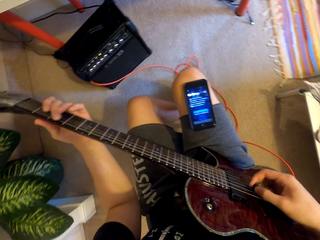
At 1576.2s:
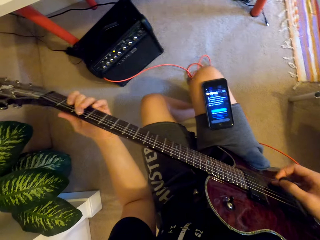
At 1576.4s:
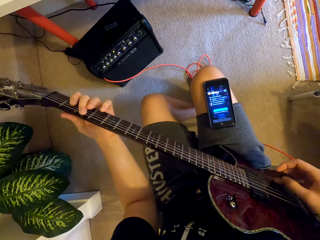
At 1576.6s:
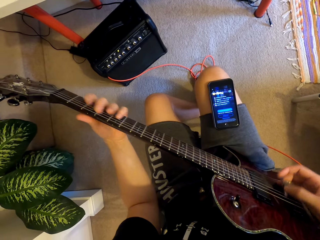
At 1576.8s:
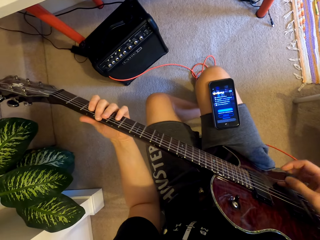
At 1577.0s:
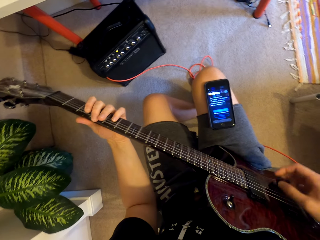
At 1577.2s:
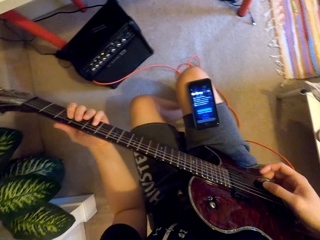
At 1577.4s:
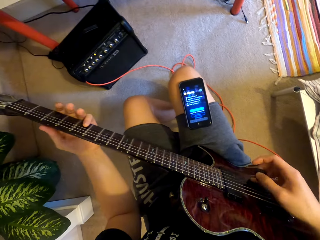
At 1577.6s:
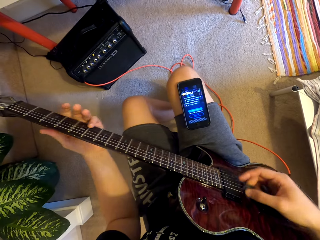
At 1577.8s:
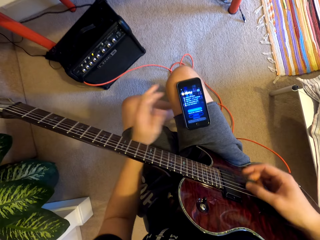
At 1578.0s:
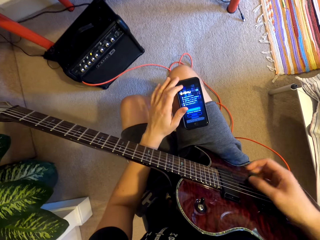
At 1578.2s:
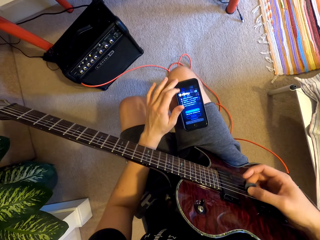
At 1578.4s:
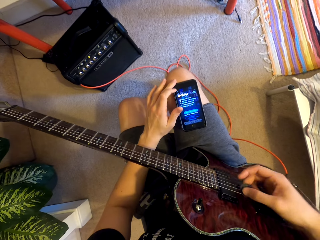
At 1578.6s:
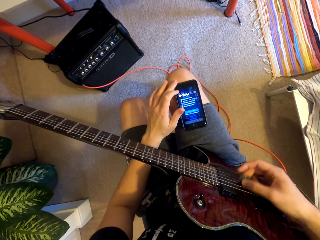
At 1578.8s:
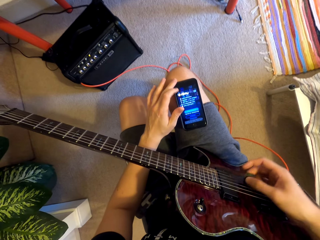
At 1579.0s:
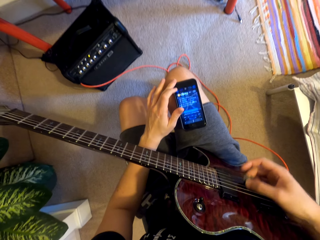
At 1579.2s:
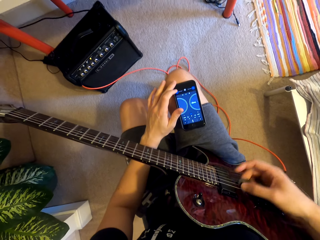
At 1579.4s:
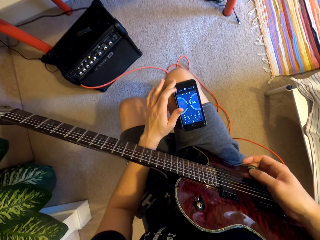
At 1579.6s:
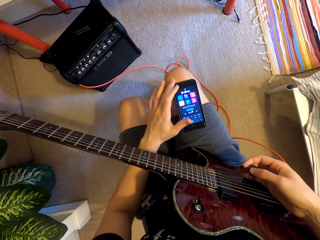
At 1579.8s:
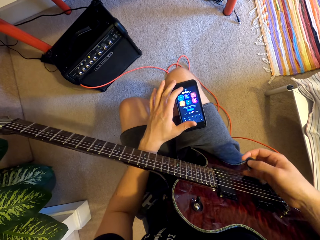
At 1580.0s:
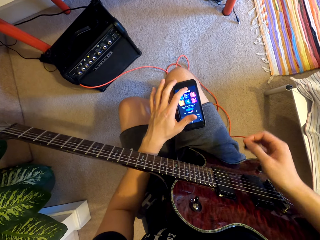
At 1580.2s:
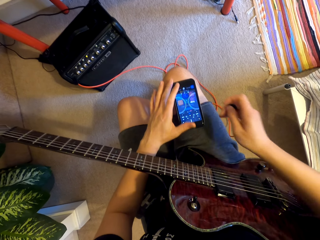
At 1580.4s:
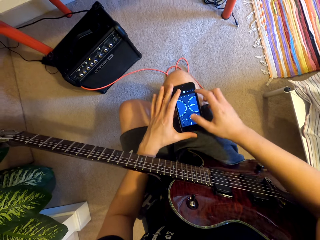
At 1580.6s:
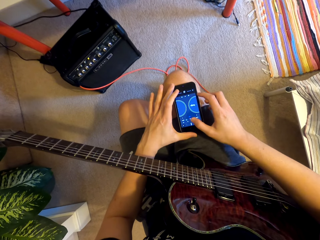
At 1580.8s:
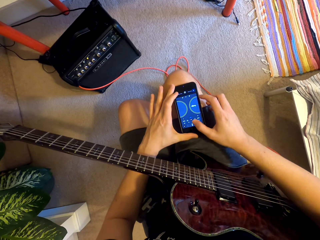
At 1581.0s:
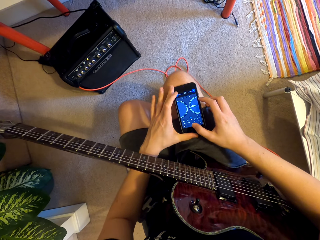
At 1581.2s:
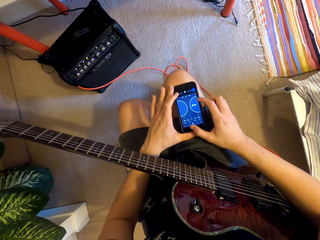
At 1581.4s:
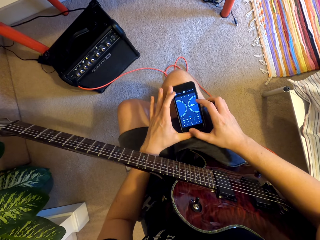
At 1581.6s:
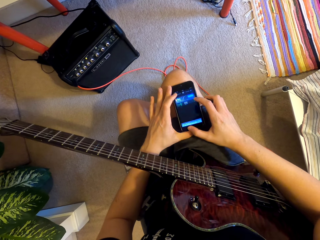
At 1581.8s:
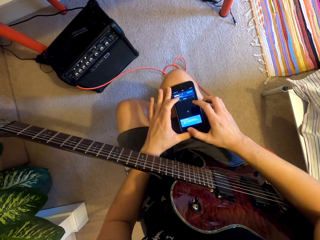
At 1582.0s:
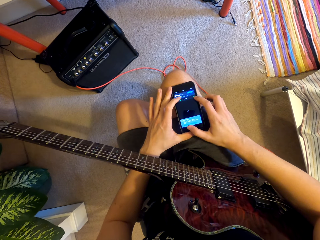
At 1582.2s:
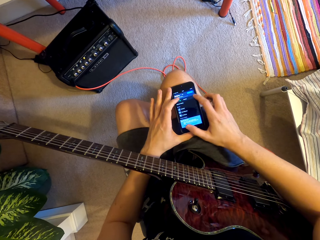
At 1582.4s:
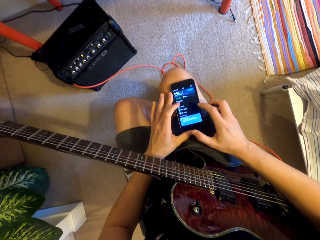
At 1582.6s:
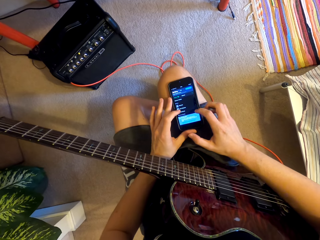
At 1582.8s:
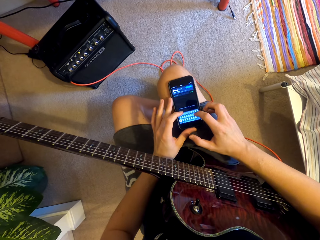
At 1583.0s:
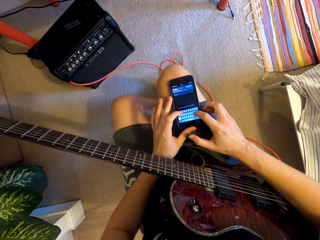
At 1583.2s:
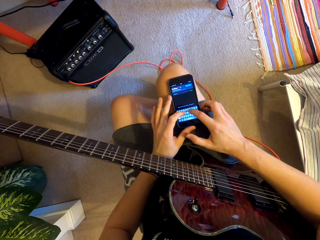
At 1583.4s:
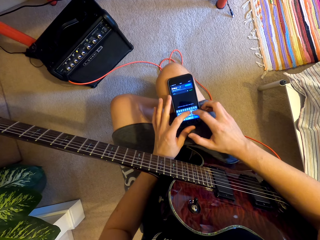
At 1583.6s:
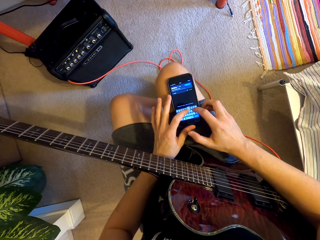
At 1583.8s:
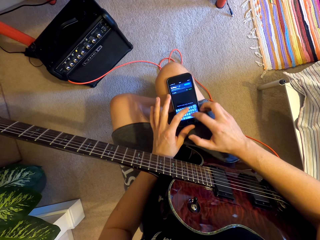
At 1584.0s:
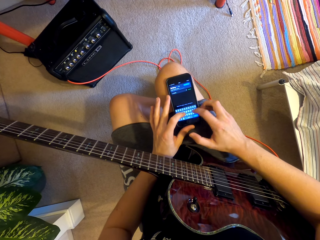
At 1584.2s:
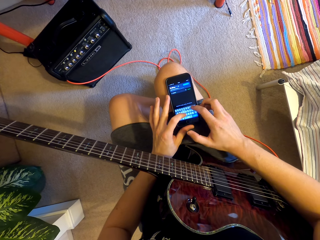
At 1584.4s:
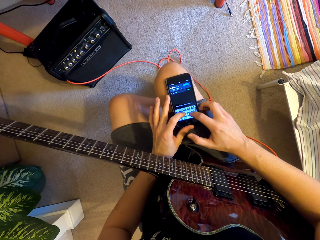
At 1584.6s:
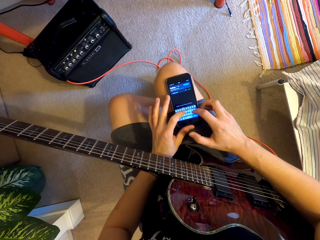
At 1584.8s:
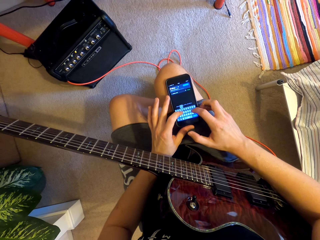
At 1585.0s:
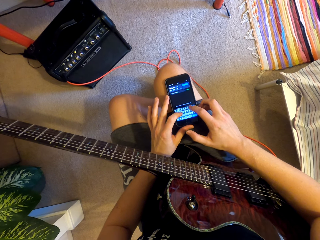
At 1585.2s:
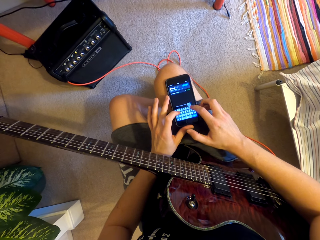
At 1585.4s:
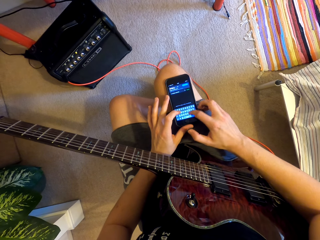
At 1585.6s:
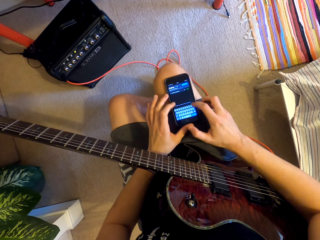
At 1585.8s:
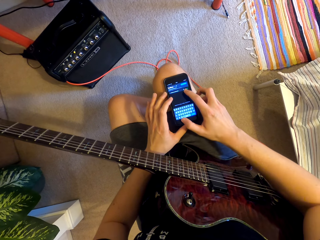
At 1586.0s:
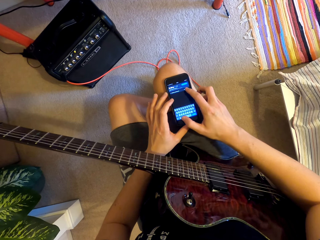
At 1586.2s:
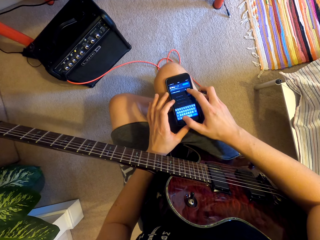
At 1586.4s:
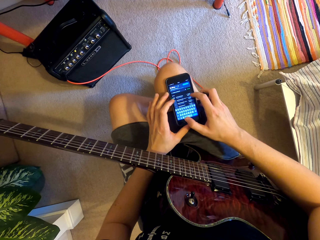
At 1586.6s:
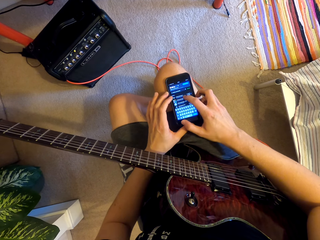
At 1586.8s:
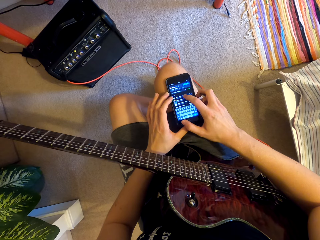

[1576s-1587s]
The camera wearer pulls his hand off the guitar. He swipes on the phone's screen with the left hand. He operates the phone. He plays the guitar with the right hand. He operates the phone. He plays the guitar. He operates the phone. He stops. He pulls his hand off the guitar. He operates the phone. He operates the phone with both hands. He swipes on the phone's screen with both hands. He types on the phone's keyboard.

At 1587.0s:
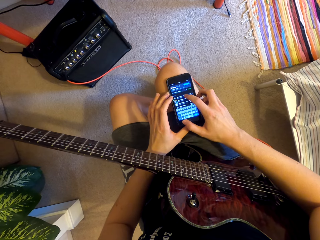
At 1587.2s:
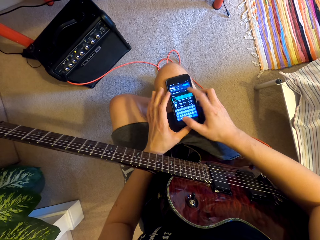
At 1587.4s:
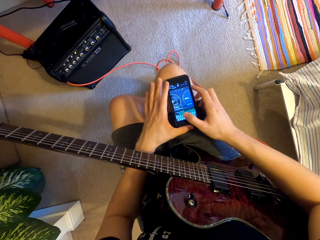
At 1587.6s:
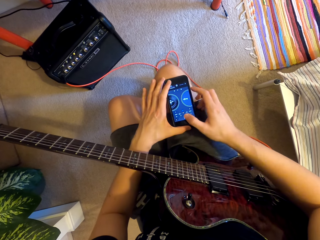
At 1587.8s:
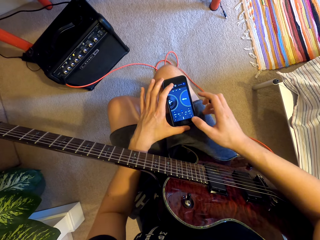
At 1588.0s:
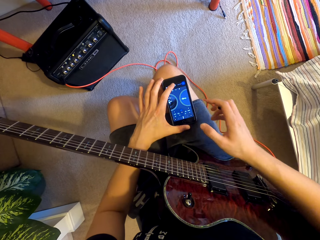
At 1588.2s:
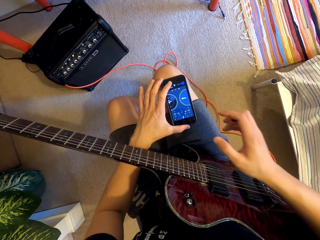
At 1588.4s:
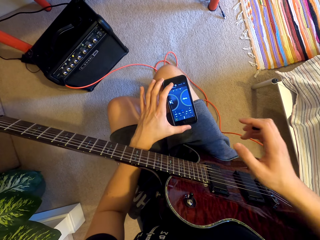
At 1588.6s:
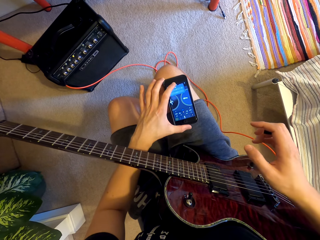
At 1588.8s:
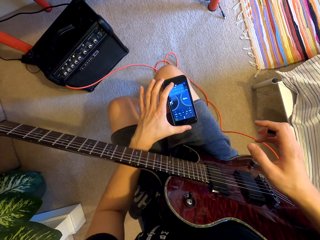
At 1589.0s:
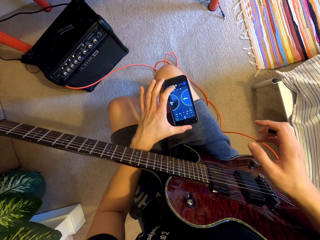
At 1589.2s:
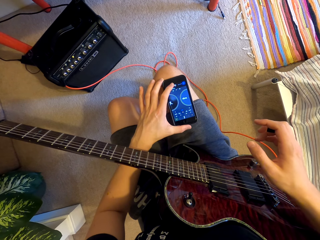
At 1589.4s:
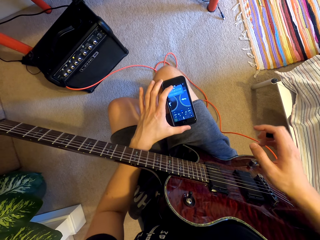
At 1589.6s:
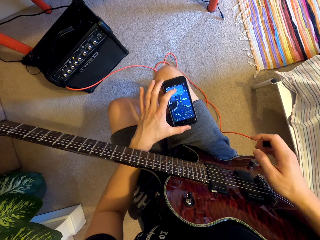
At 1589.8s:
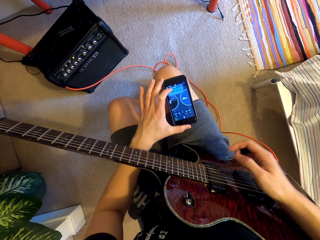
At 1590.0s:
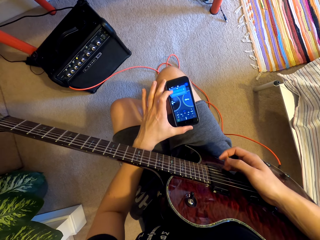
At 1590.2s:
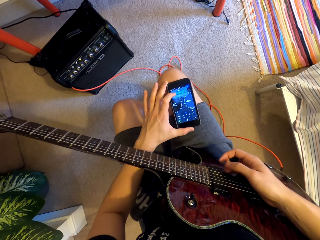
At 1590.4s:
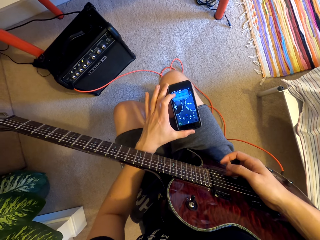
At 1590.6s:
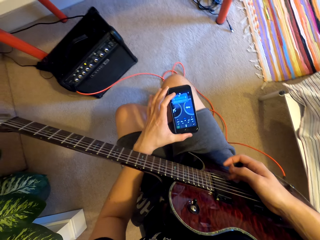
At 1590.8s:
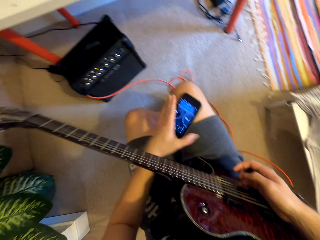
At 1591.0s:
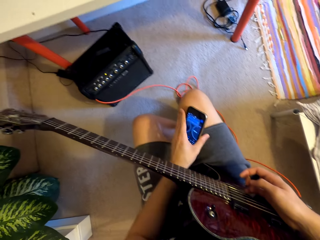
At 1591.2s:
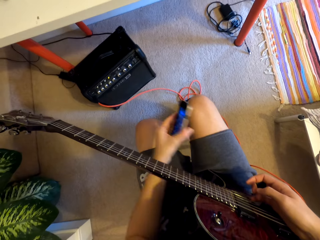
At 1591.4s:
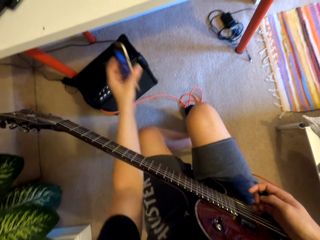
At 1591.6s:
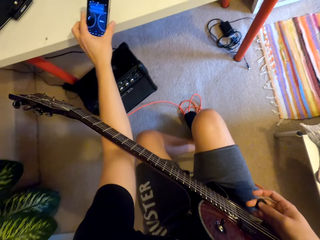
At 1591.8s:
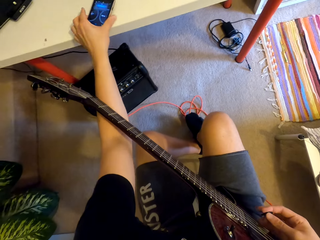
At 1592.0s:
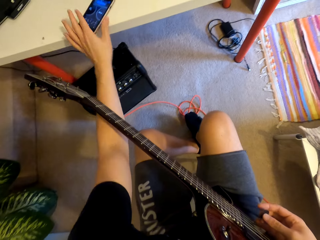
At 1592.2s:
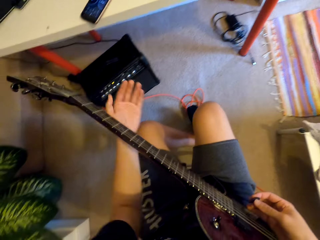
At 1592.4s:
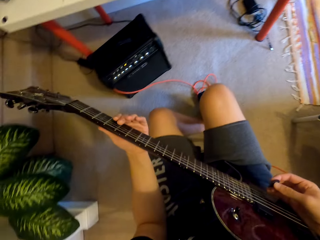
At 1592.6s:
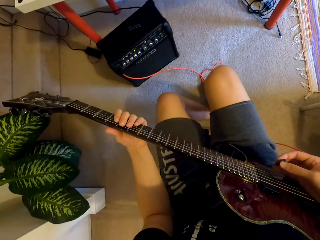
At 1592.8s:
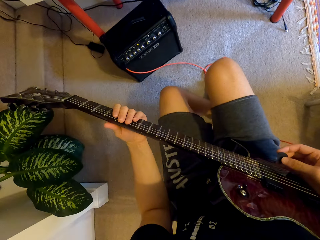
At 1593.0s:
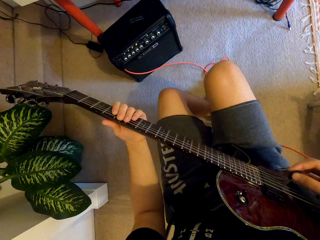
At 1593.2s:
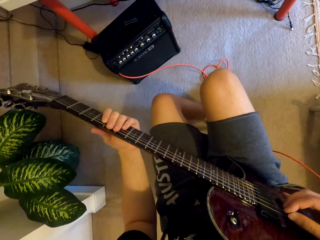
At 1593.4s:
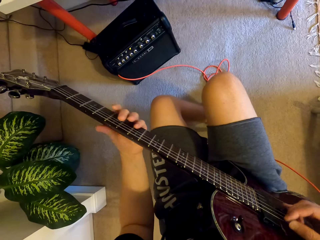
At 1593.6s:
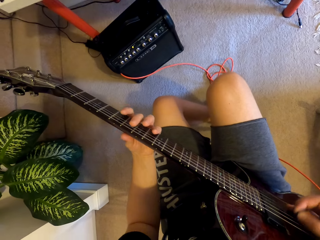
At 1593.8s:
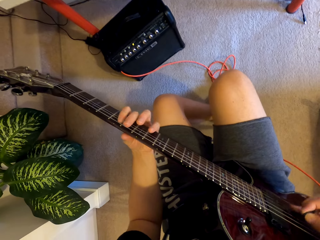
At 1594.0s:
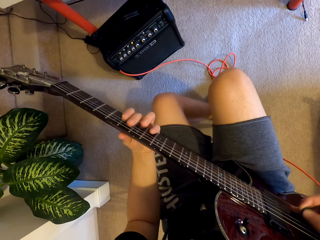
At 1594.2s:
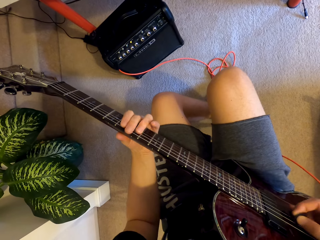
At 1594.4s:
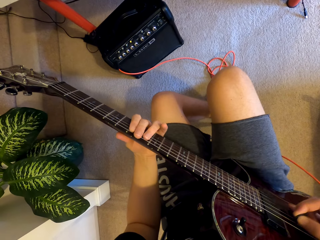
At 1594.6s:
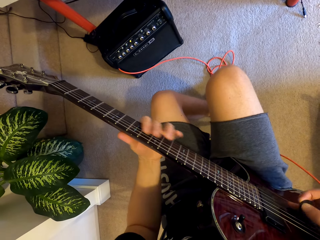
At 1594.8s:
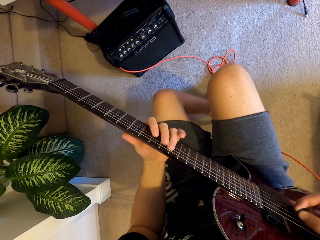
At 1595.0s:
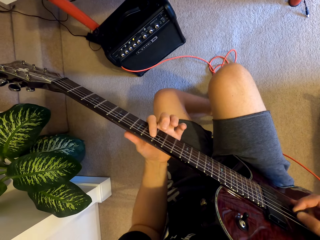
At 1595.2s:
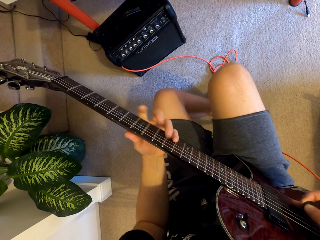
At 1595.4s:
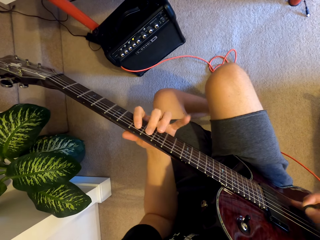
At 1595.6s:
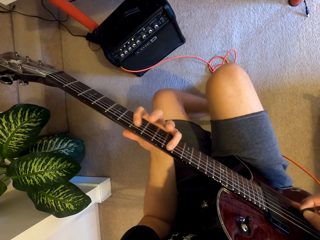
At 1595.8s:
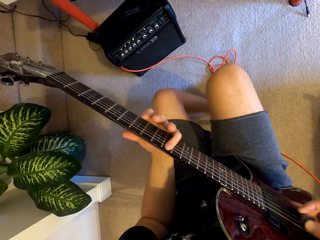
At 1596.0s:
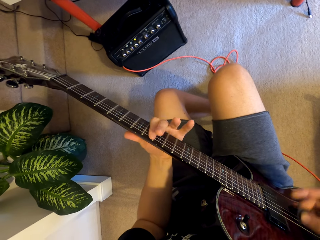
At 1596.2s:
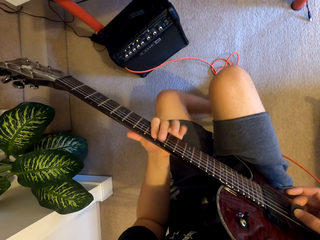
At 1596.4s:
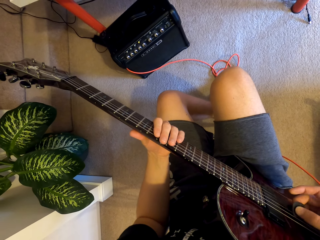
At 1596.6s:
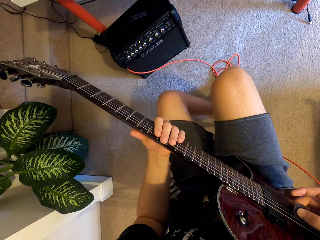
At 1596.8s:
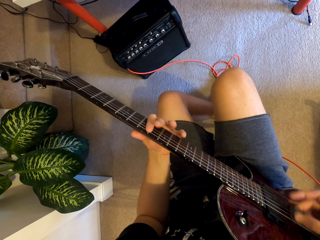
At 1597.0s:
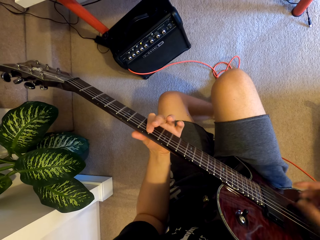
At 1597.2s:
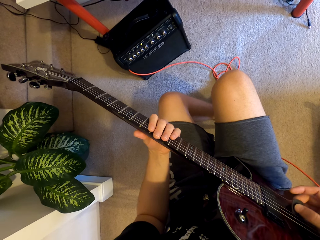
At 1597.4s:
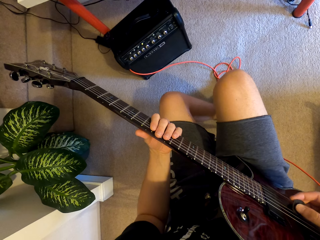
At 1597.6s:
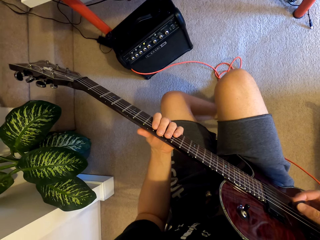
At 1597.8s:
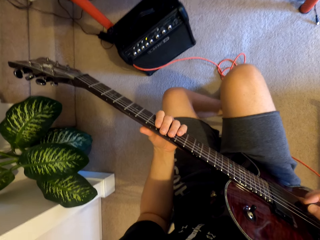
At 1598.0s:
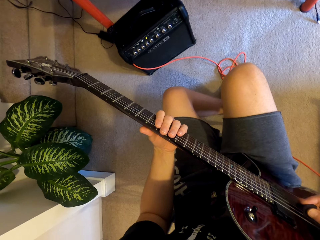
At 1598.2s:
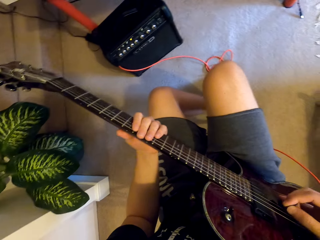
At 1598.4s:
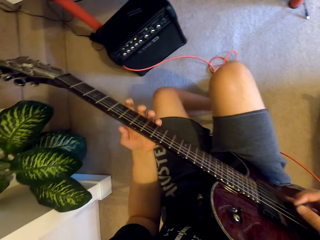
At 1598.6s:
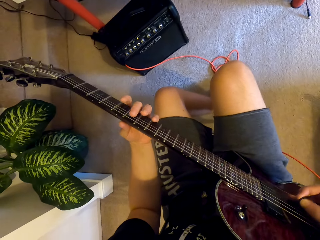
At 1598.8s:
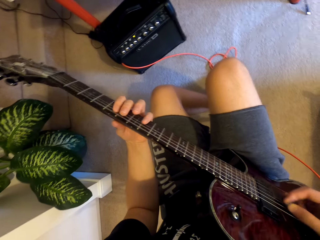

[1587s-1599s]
The camera wearer swipes on the phone's screen with the left hand. He moves the right hand away from the phone. He operates the phone with both hands. He puts his hand on the guitar. He turns the phone. He takes the phone from the lap. He puts the phone on the table. He holds the guitar. He plays the guitar with both hands.
